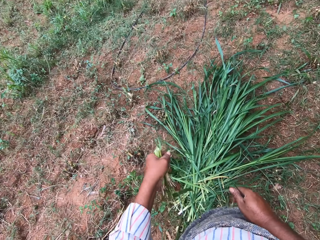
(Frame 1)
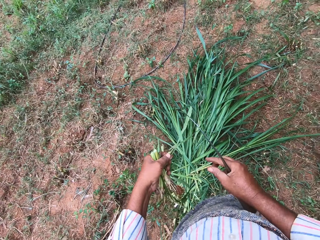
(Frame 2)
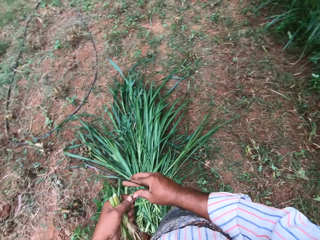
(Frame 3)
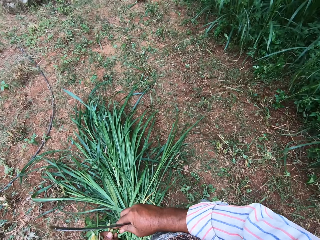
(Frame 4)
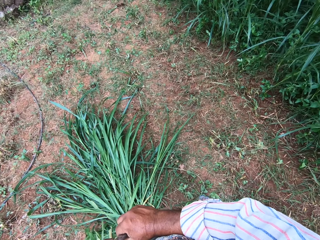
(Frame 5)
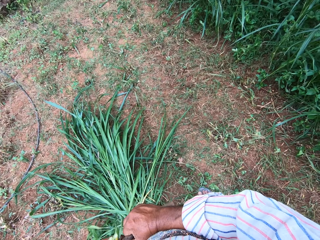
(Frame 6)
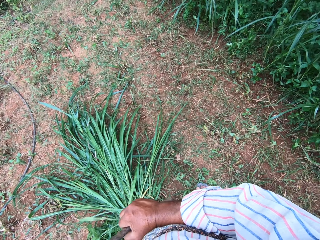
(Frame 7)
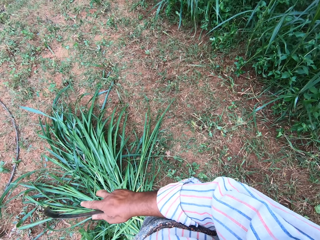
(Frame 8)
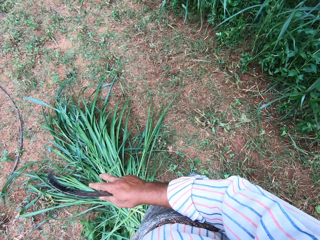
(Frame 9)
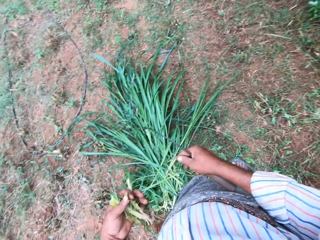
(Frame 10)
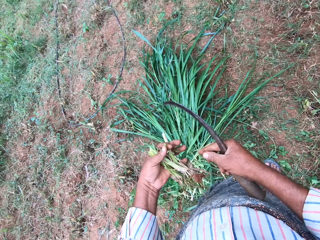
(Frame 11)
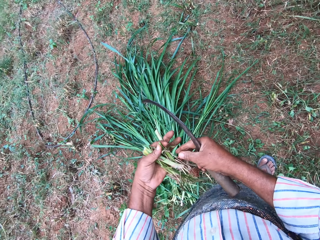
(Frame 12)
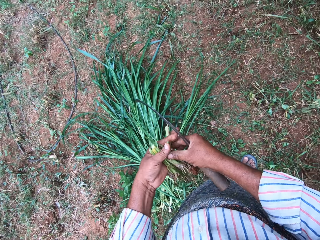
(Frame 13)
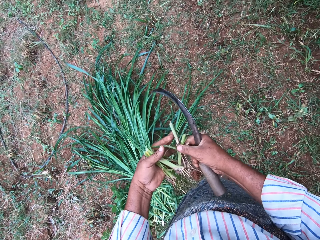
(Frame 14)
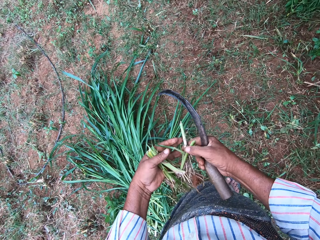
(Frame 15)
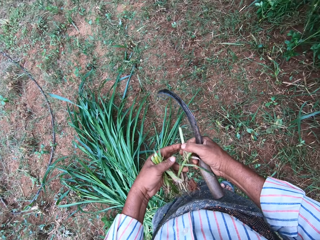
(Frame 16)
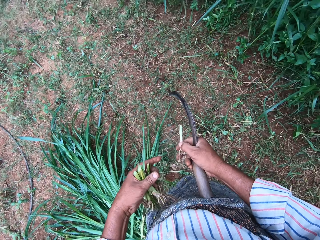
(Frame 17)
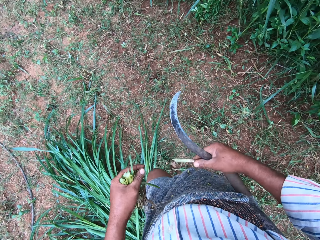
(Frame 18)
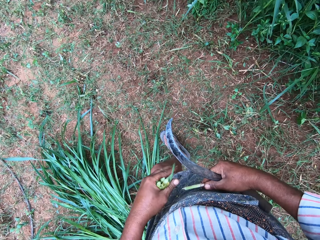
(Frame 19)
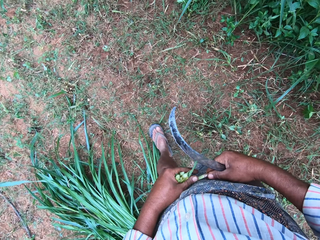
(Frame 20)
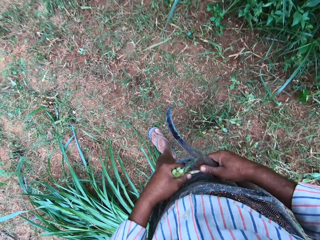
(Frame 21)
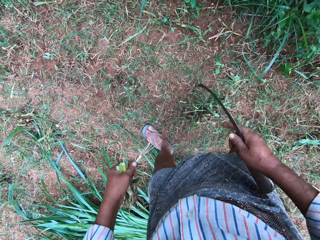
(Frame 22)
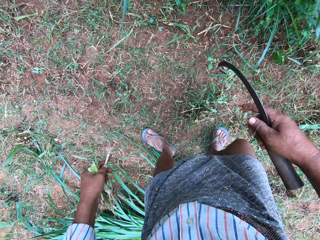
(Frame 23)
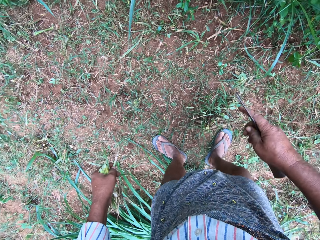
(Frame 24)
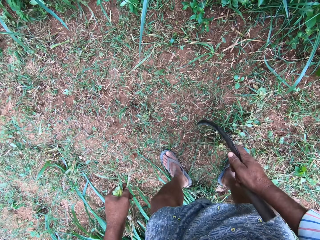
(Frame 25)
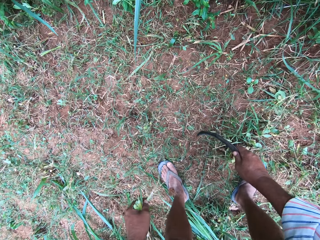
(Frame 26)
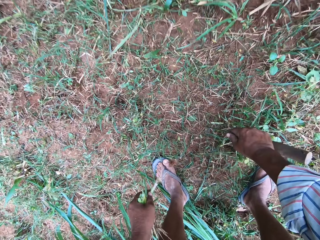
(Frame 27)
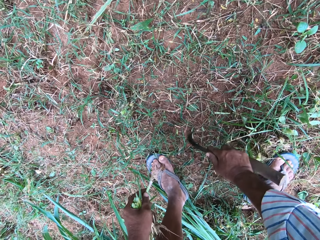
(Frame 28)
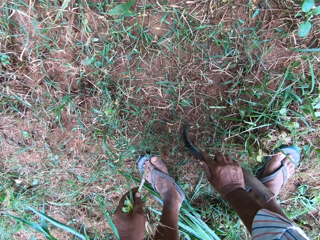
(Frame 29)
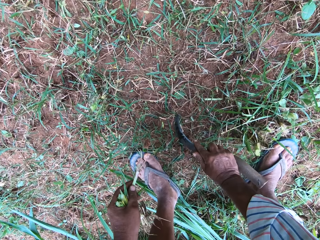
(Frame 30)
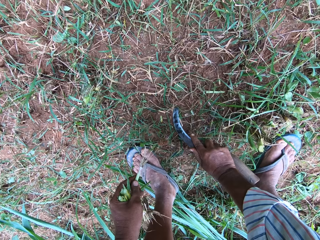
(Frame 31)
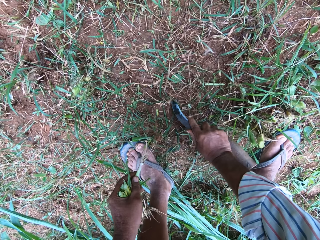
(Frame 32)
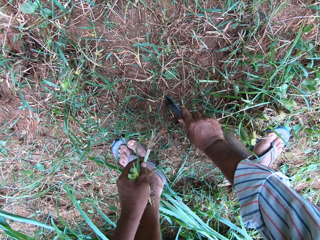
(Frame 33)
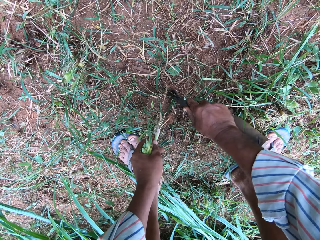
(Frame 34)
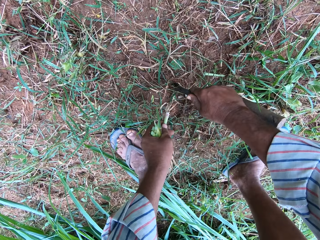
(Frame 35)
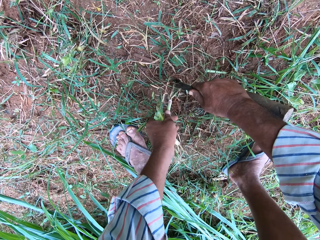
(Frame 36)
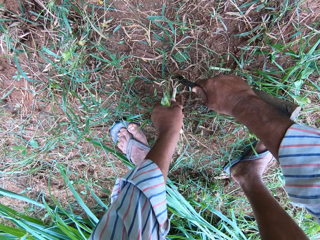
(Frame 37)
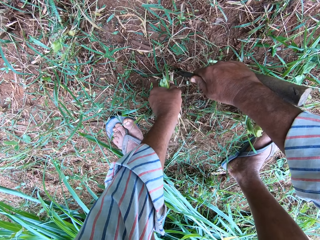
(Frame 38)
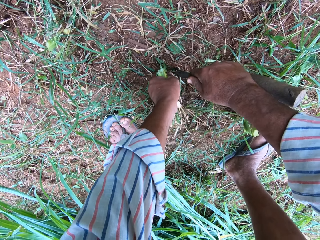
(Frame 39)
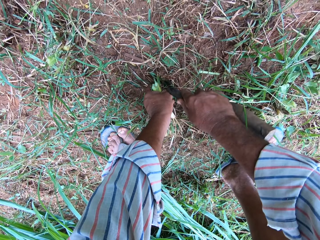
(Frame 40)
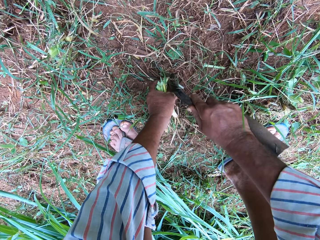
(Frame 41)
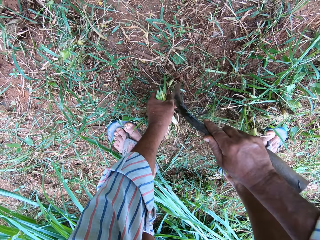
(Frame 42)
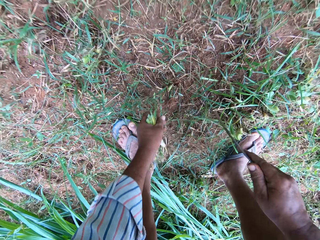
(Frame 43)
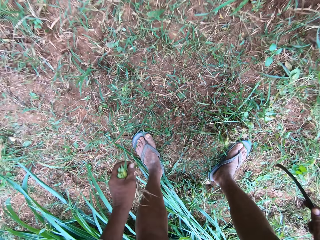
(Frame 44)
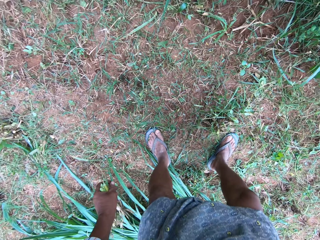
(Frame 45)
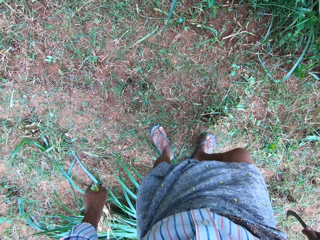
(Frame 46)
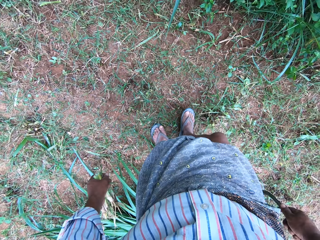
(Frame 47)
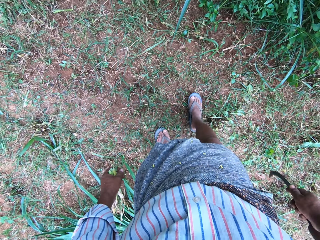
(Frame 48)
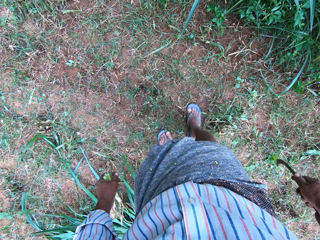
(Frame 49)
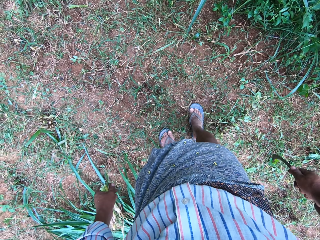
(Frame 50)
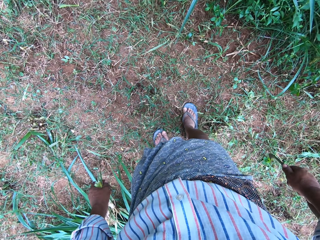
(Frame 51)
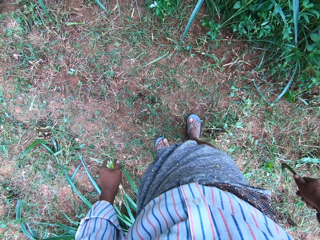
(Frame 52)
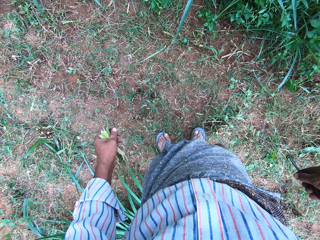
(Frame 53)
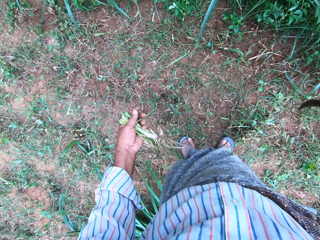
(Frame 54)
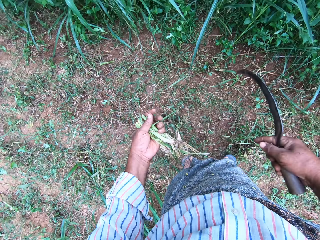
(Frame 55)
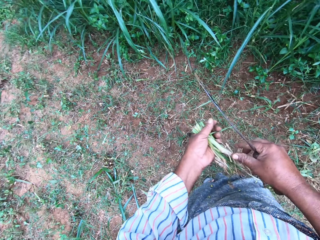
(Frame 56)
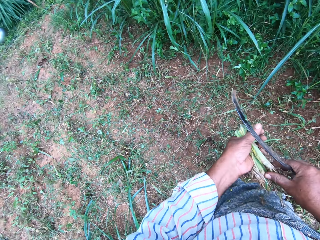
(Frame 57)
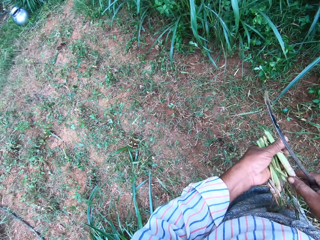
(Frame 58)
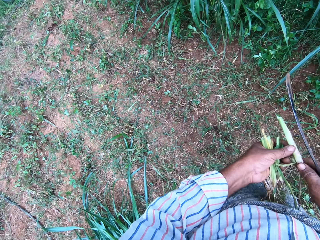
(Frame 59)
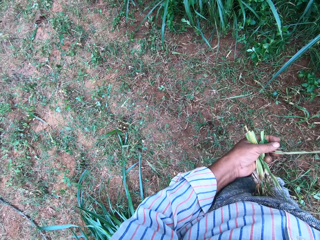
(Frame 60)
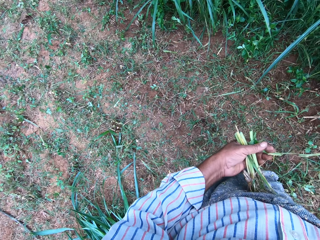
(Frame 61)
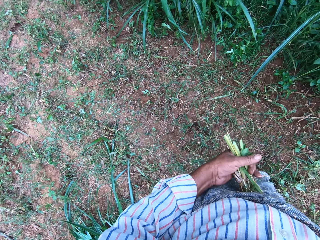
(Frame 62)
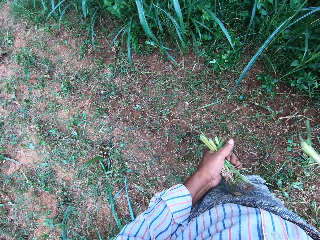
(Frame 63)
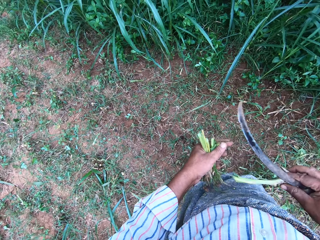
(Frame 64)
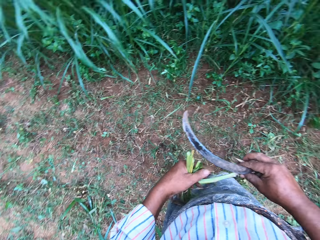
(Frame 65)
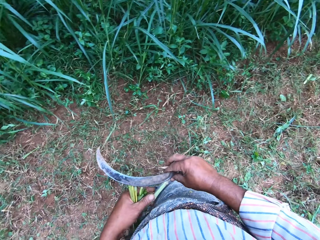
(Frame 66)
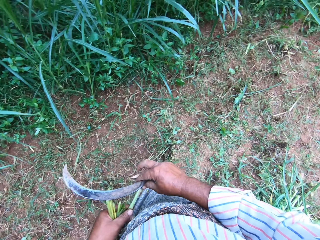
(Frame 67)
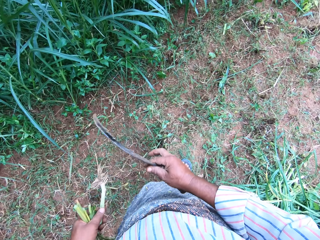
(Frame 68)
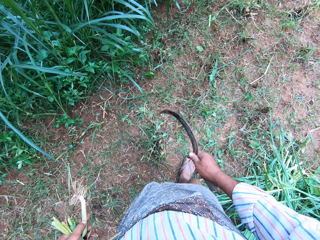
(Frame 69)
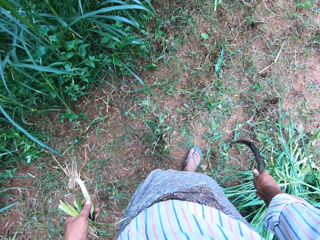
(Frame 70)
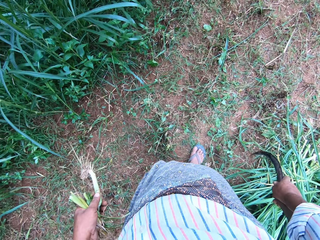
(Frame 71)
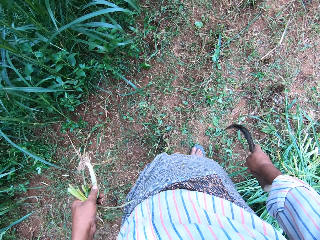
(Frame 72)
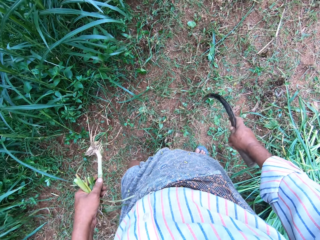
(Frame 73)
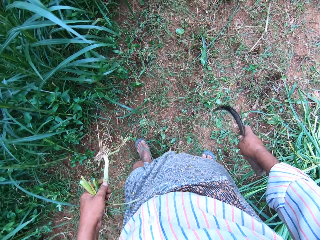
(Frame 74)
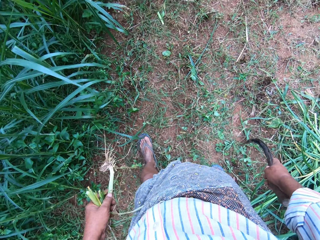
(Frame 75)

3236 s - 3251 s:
The camera wearer looks around. He cuts a grass with his hand. He picks a root from the roots in his hand. He digs the ground with the hand sickle. He puts the root in the ground. He closes the root hole on the ground with his leg. He picks a root from the roots in his hand.

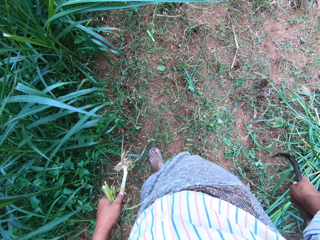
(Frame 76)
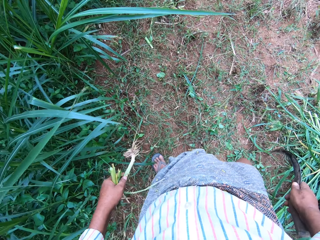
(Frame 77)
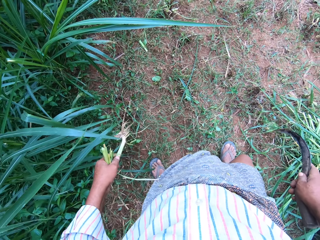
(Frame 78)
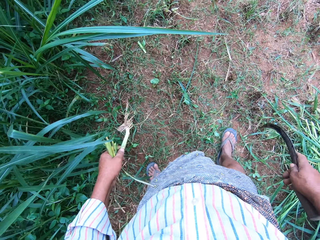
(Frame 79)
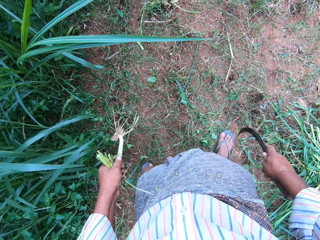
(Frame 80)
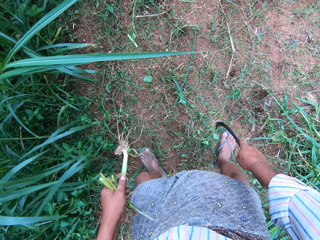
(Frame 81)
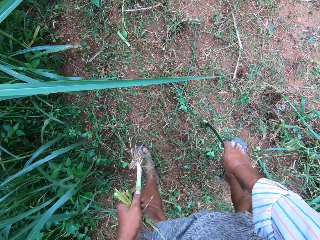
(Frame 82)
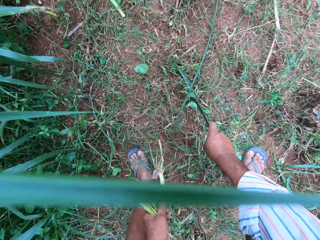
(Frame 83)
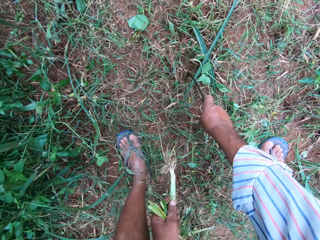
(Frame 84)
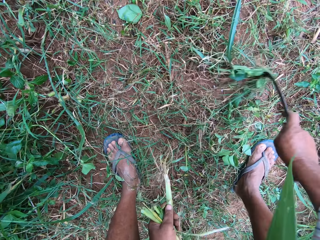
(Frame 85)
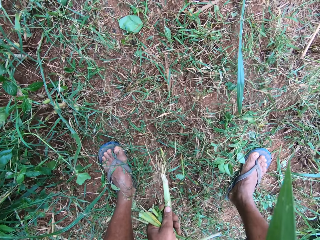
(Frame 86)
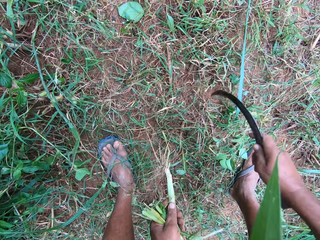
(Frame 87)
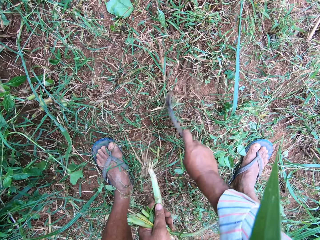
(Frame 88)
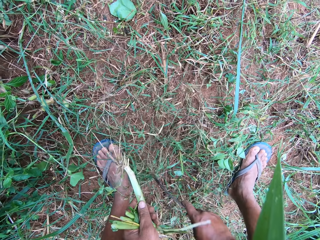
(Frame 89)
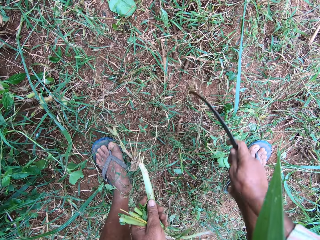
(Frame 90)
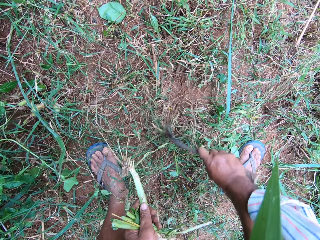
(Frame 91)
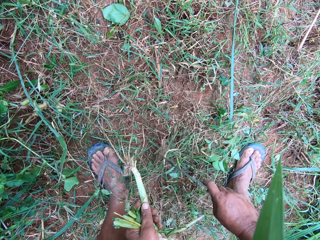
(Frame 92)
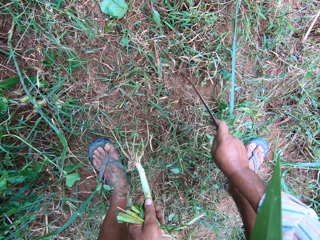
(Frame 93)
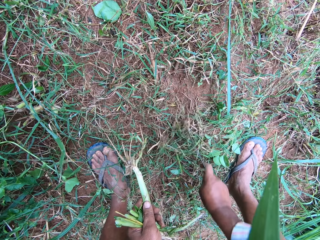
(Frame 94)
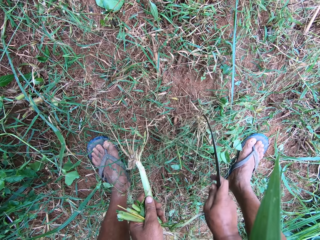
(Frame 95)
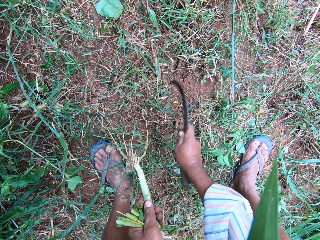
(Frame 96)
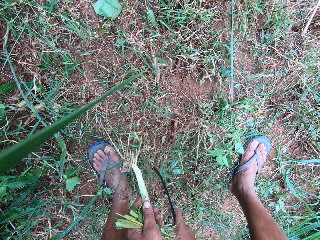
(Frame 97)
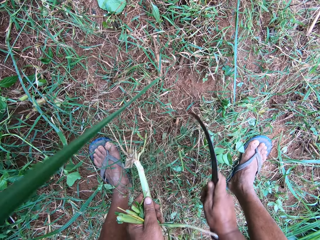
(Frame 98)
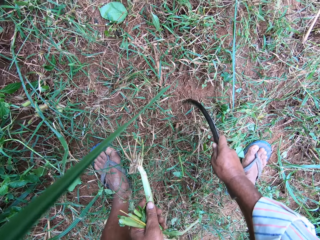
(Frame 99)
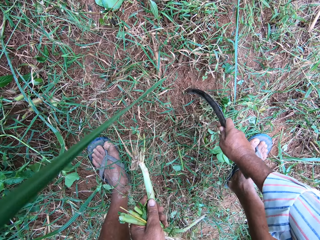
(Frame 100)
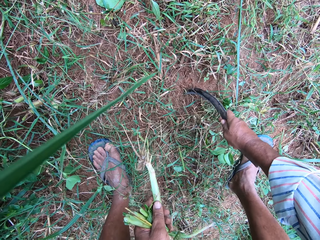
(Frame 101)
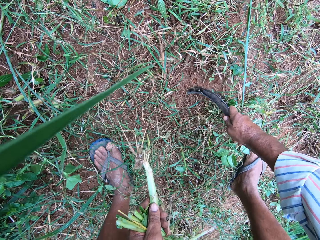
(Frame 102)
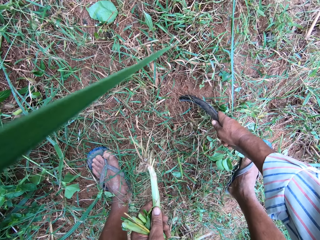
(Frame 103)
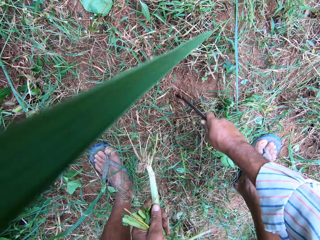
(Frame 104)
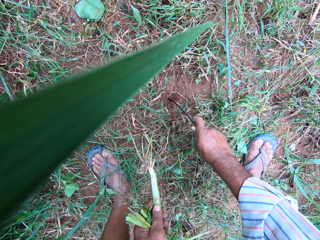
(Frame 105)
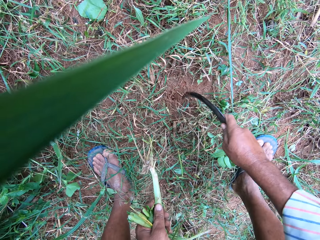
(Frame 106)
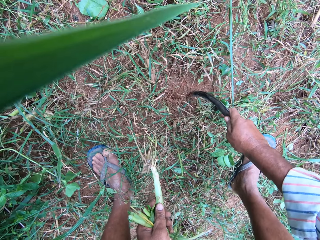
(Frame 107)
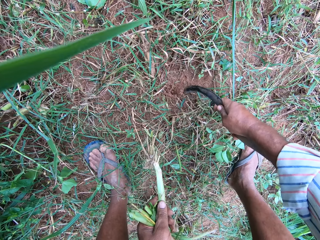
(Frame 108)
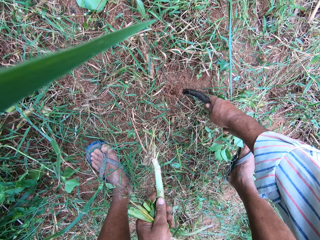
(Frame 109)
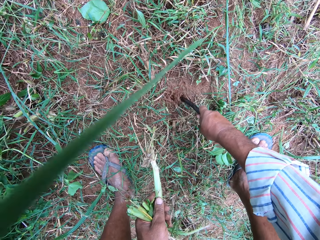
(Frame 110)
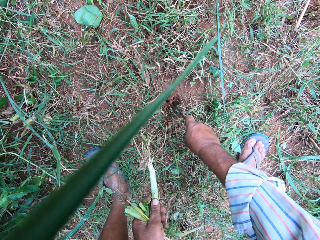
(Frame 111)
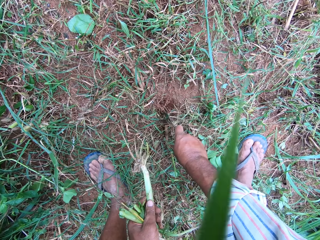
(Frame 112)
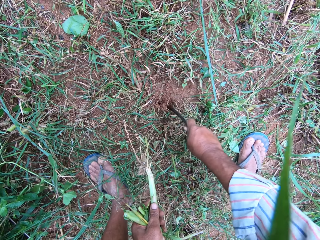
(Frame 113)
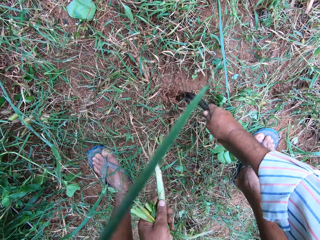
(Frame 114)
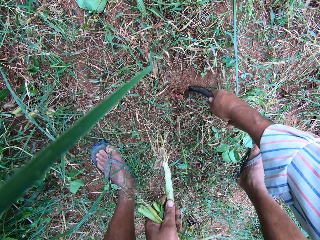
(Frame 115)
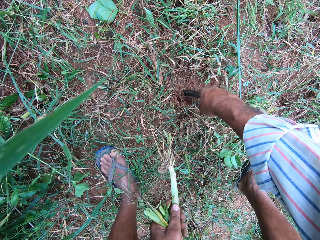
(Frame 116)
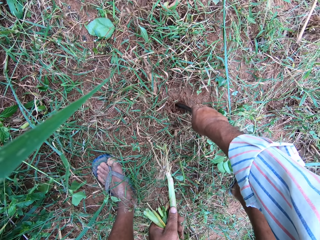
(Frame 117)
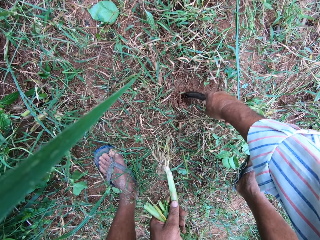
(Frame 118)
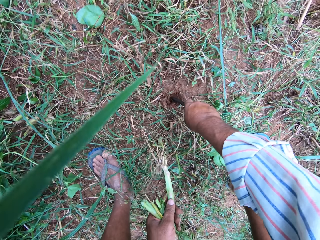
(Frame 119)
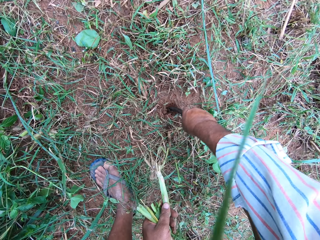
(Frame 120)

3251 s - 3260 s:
The camera wearer clears the ground with the hand sickle. He digs the ground with the hand sickle.
